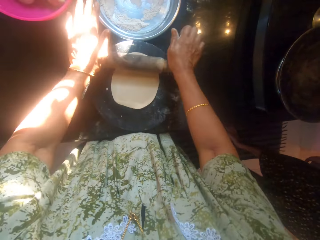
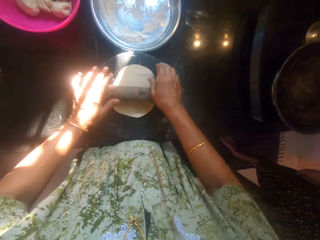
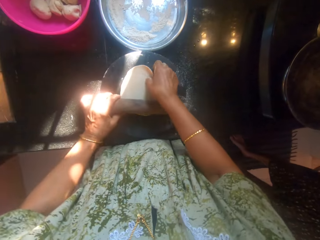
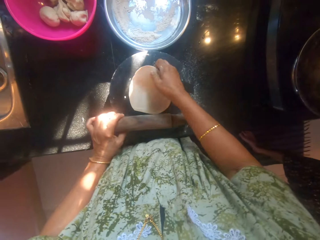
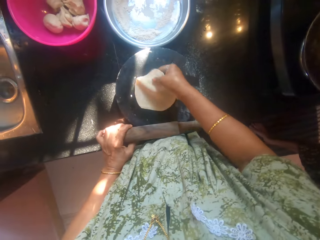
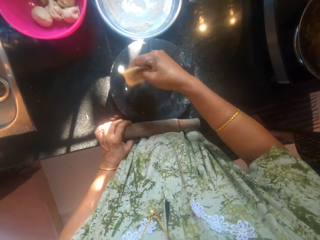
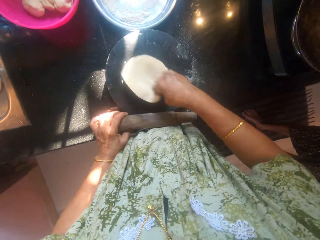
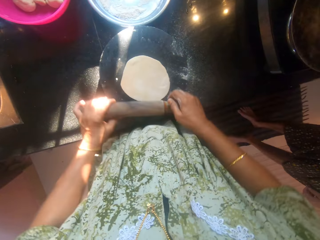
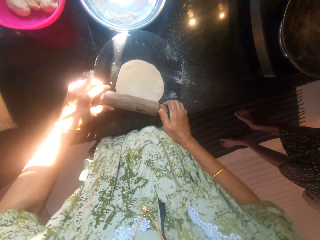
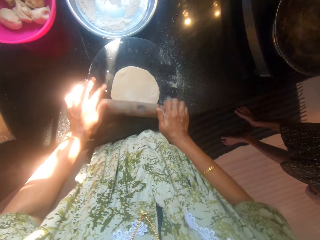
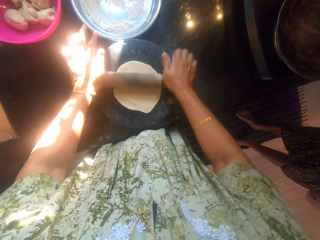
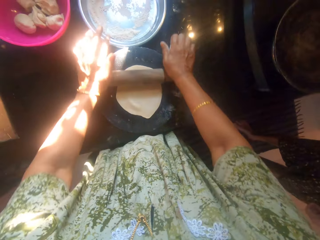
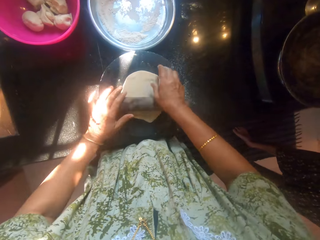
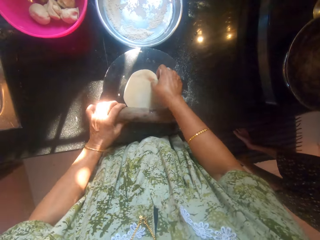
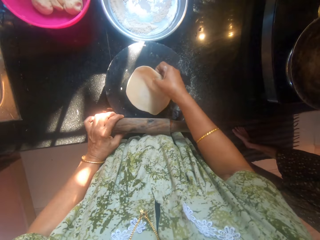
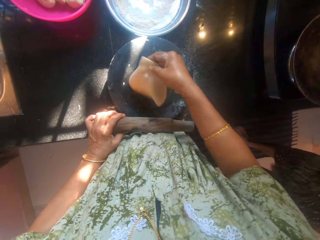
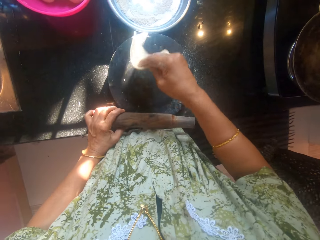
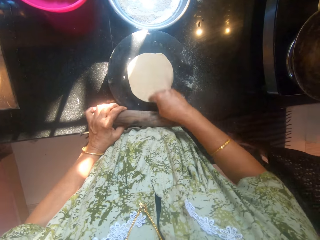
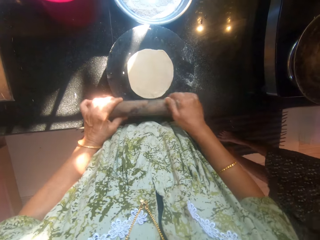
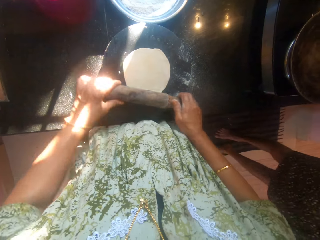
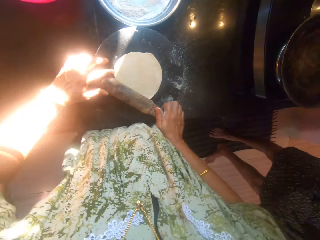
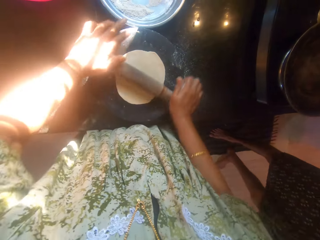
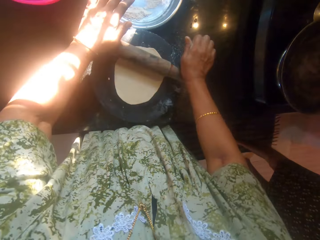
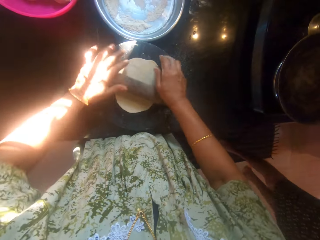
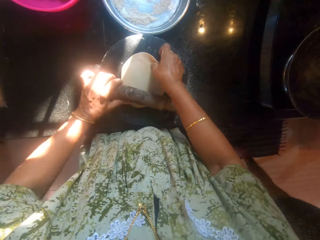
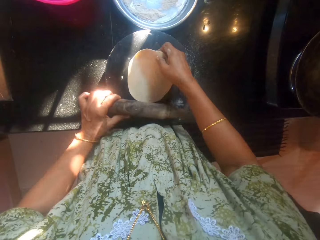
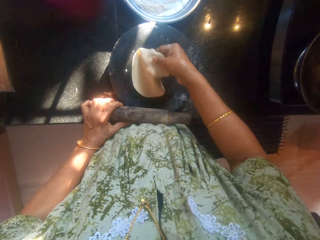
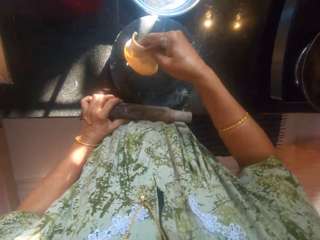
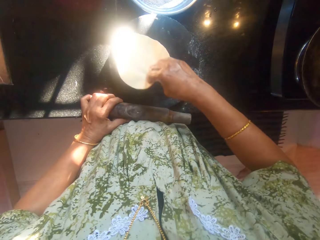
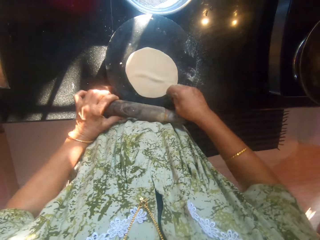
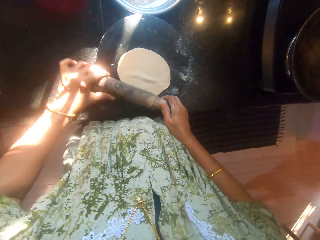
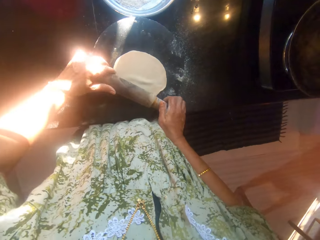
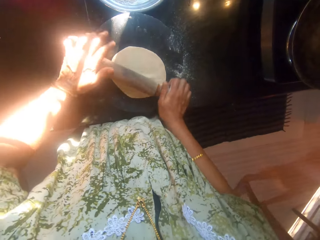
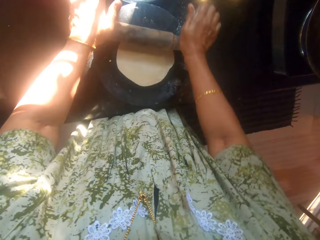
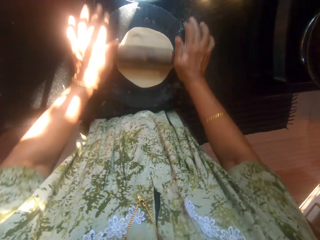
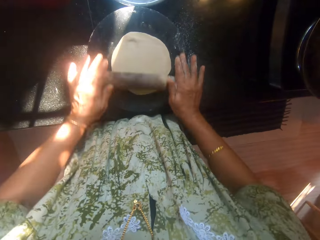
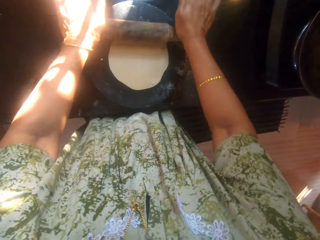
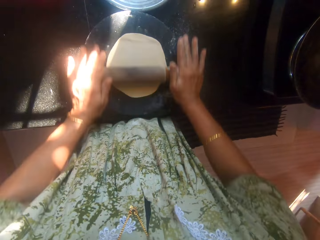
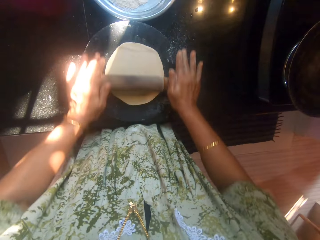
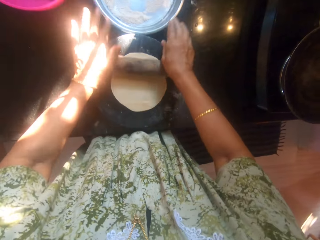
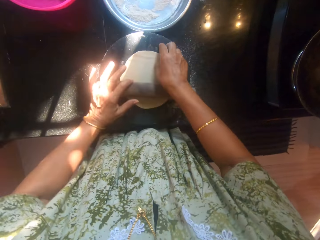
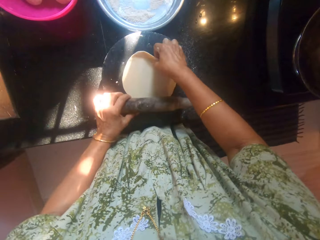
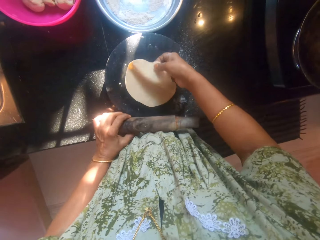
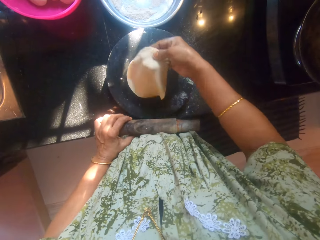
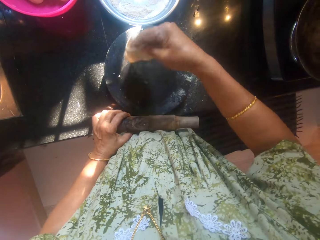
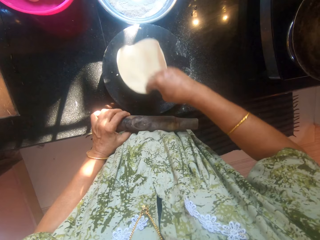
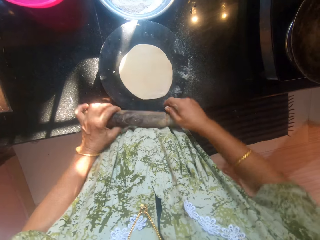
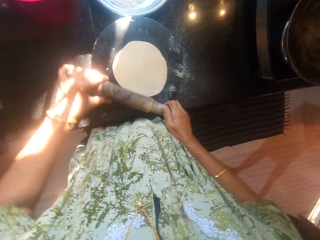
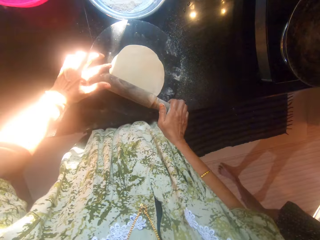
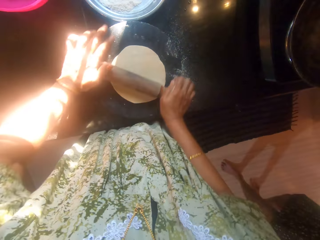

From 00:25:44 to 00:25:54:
The camera wearer rolls a dough. They turn the dough. They roll the dough. They turn the dough. They roll the dough. They turn the dough. They roll the dough. They turn the dough.

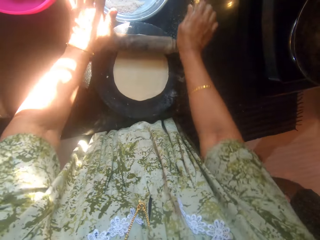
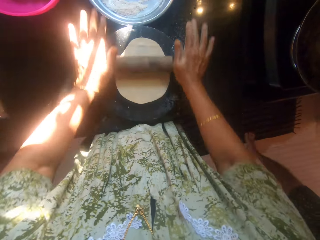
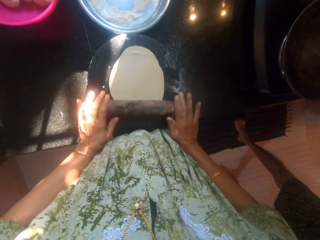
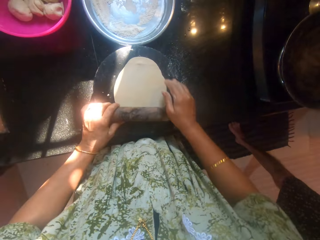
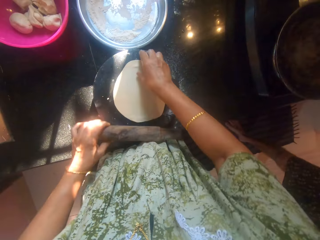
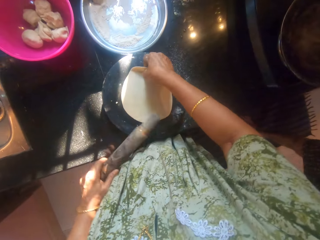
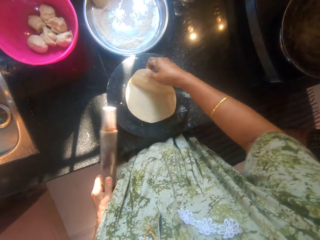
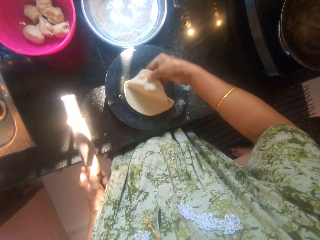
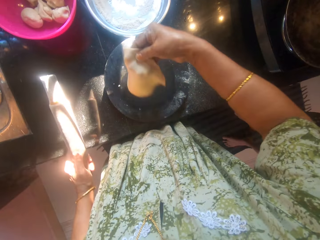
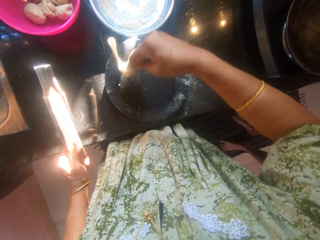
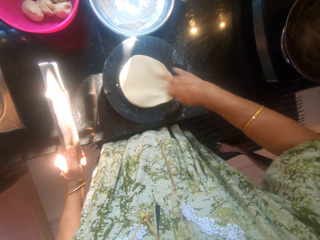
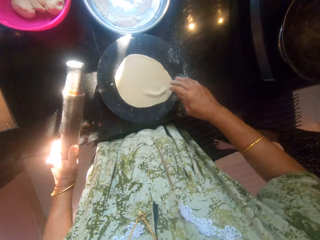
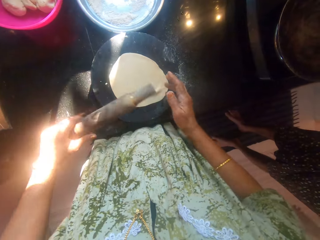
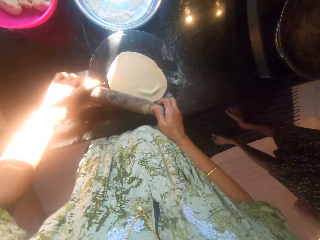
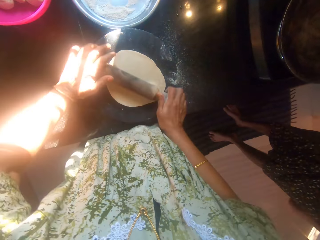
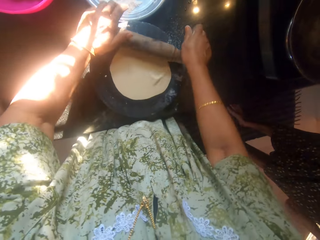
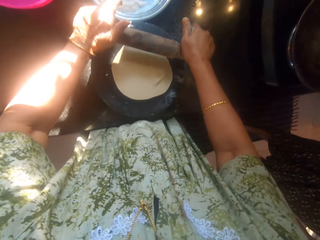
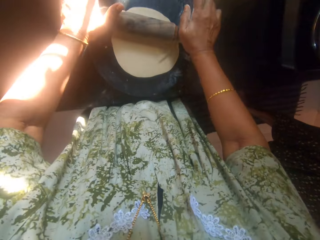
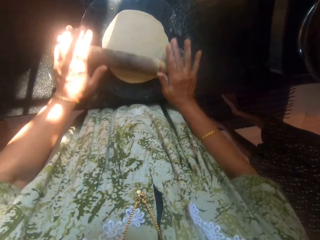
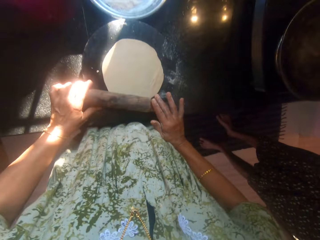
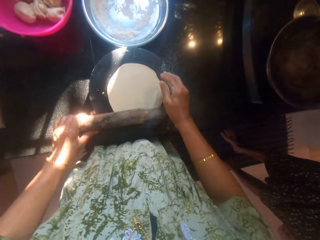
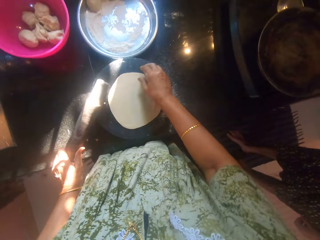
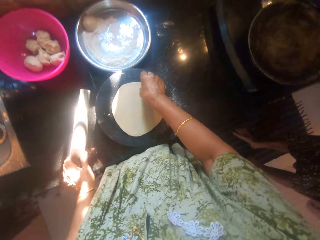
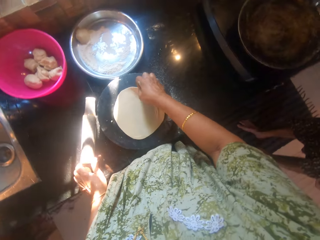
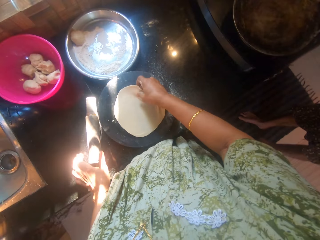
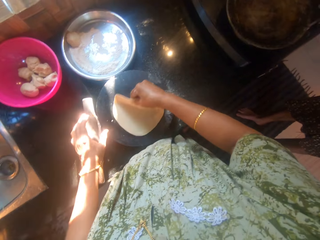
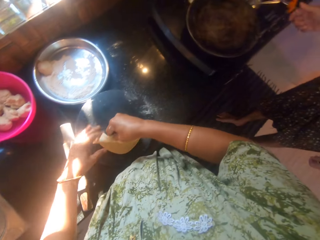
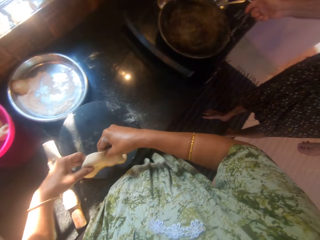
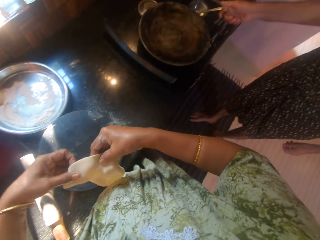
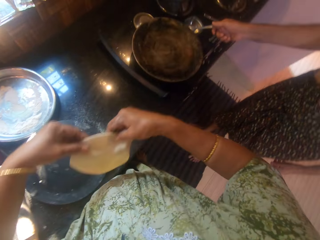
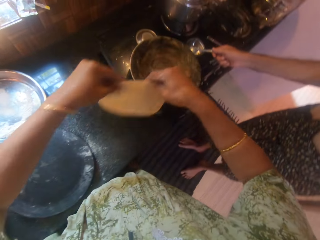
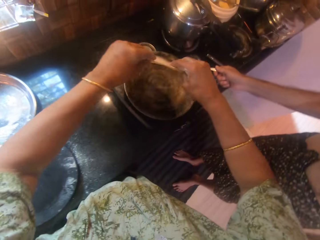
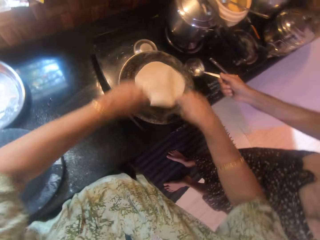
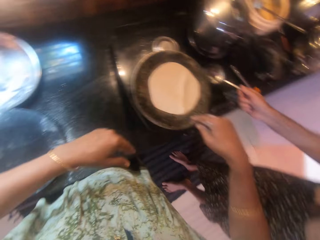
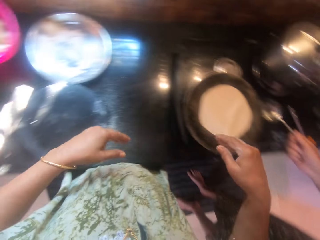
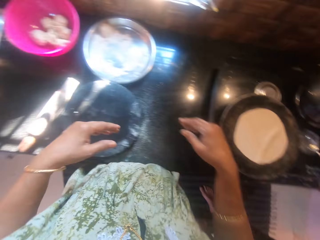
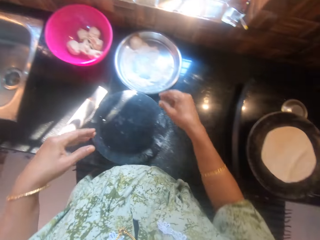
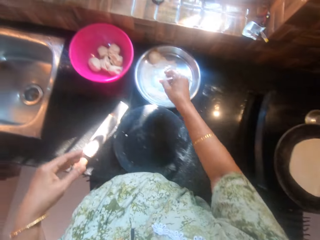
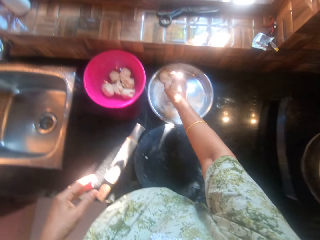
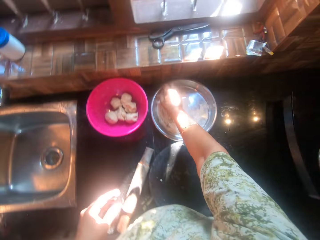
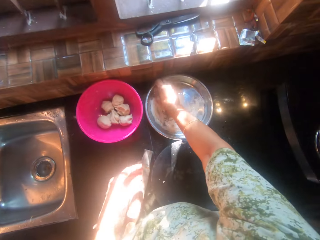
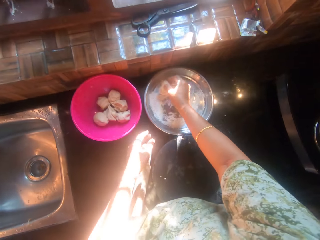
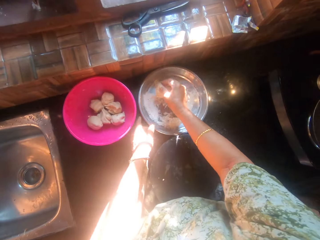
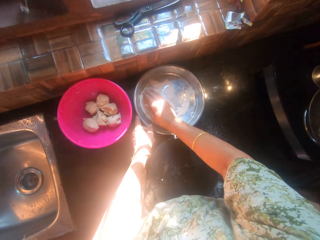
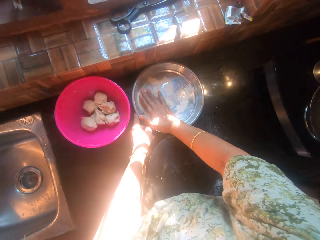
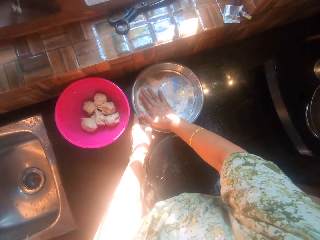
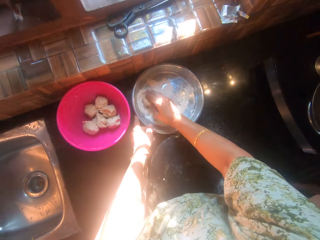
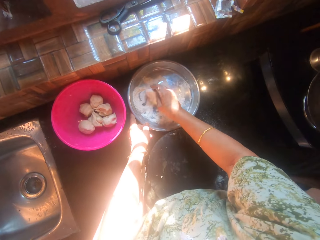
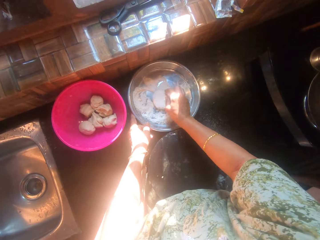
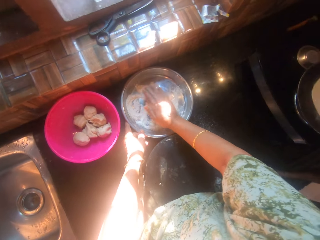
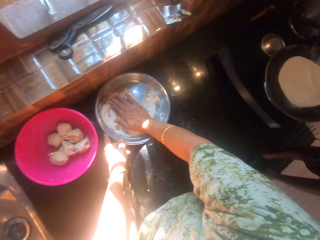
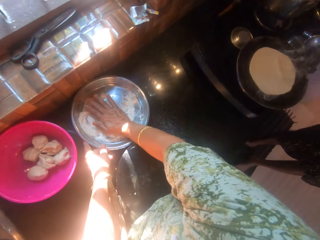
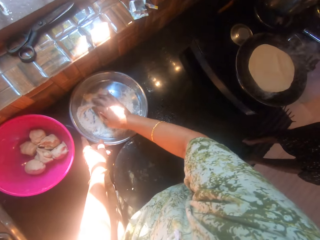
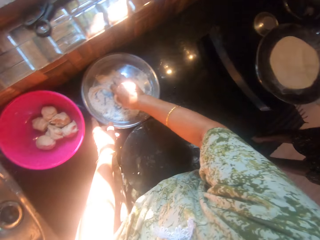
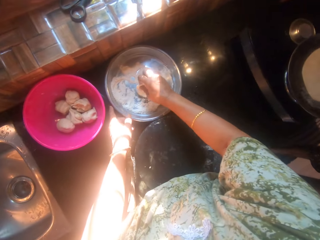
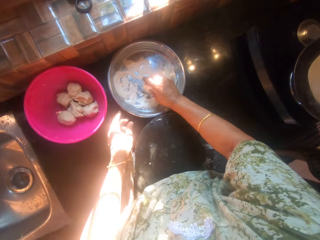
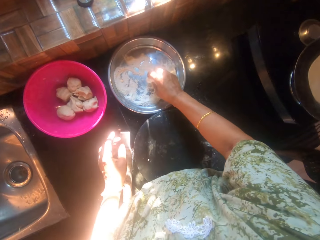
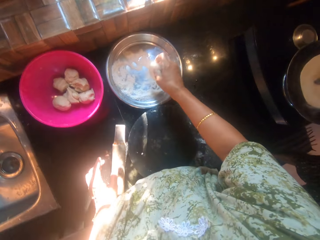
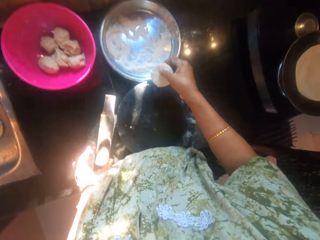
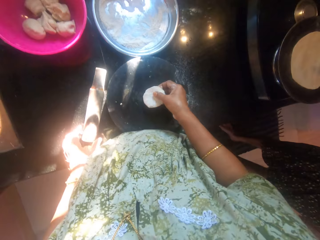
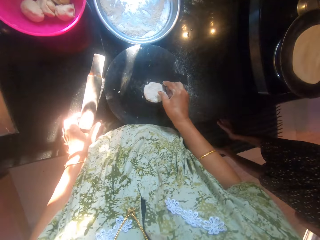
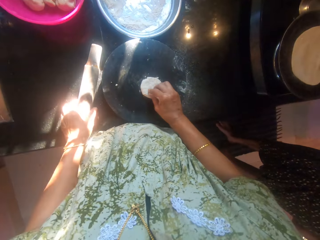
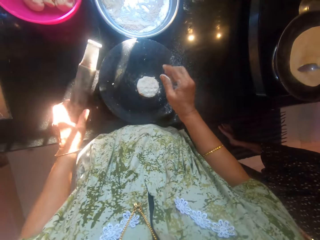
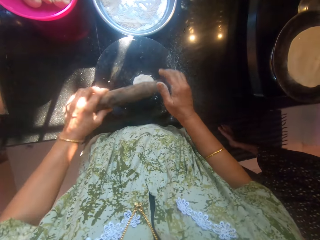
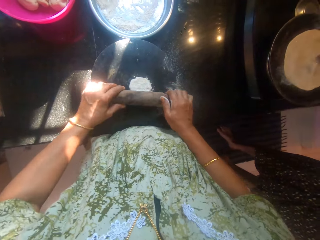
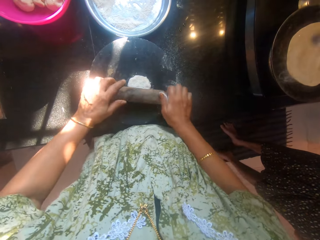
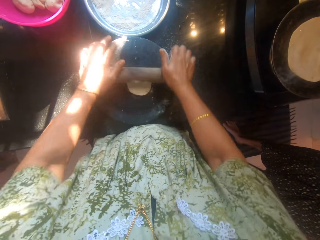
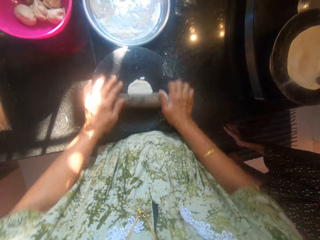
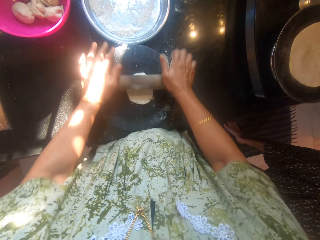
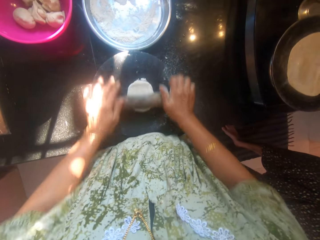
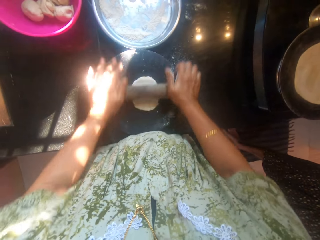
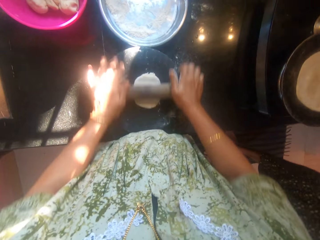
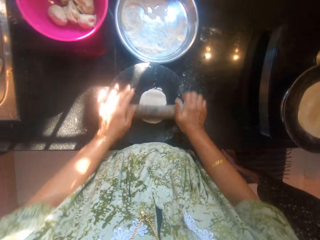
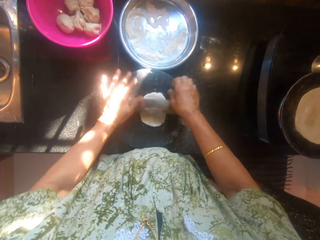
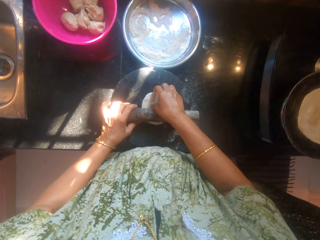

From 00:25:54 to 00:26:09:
The camera wearer rolls a dough. A man moves his legs. The camera wearer turns the dough. They roll the dough. They pick up the dough. They drop the rolling pin on the table. They move the dough from the board to the pot on the cooker. The man scoops oil with a spoon. The camera wearer picks up another dough from the tray. They roll the dough in flour on the tray. They press the dough. They drop the dough on the board. The man applies oil on a flat bread. The camera wearer kneads the dough on the board with the rolling pin.
